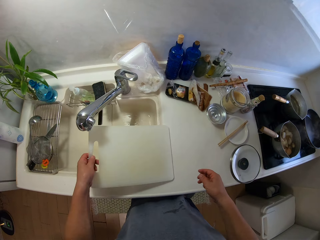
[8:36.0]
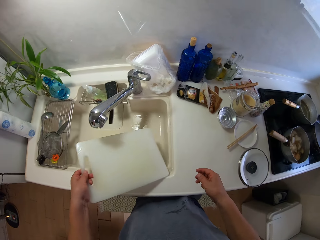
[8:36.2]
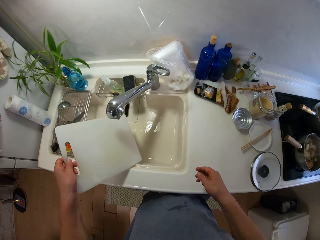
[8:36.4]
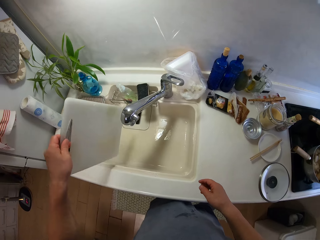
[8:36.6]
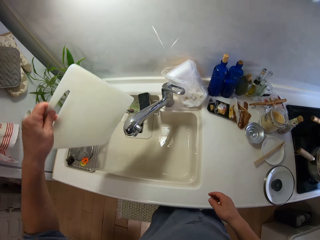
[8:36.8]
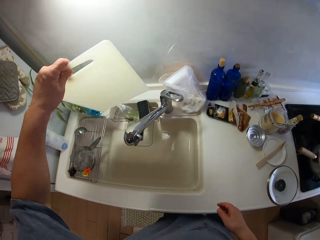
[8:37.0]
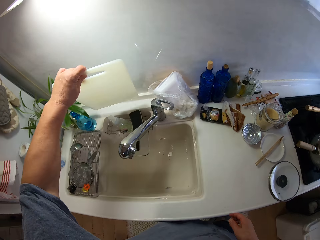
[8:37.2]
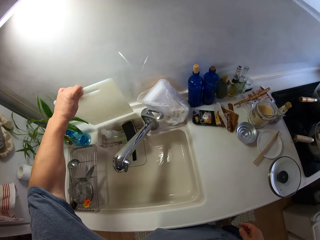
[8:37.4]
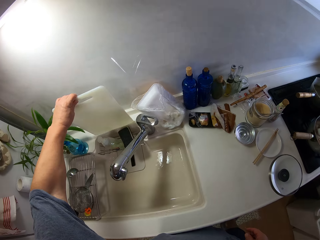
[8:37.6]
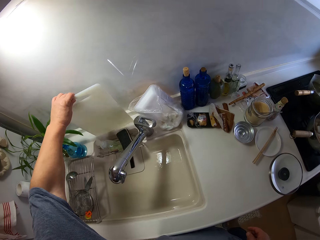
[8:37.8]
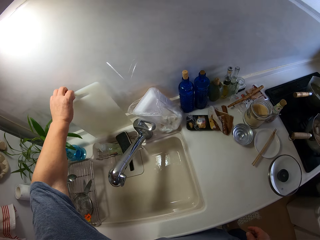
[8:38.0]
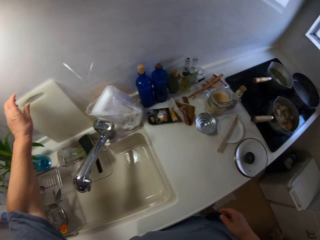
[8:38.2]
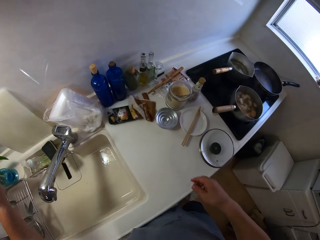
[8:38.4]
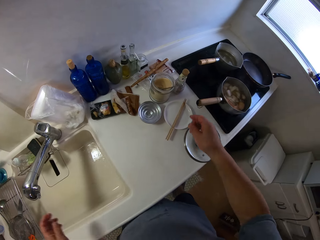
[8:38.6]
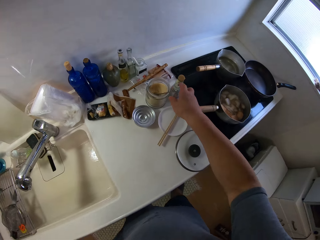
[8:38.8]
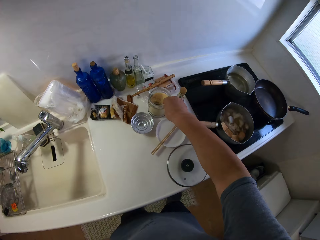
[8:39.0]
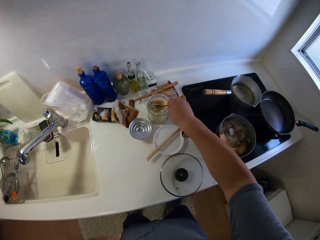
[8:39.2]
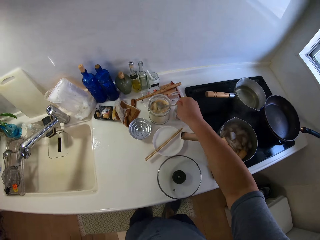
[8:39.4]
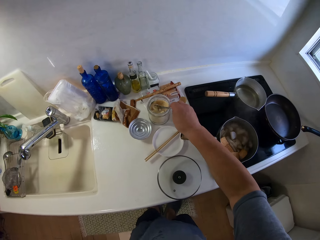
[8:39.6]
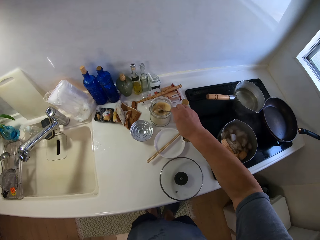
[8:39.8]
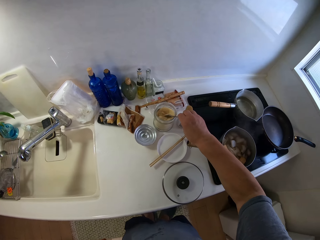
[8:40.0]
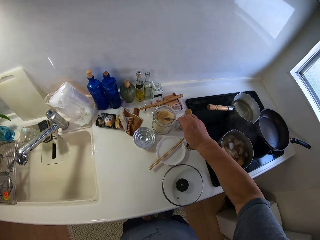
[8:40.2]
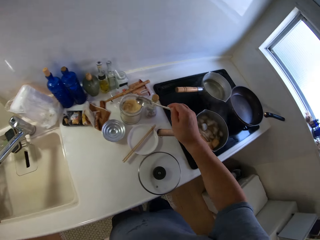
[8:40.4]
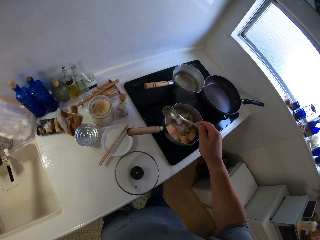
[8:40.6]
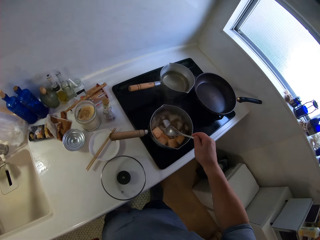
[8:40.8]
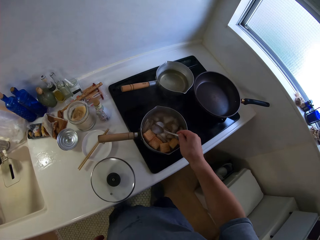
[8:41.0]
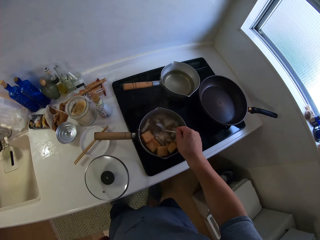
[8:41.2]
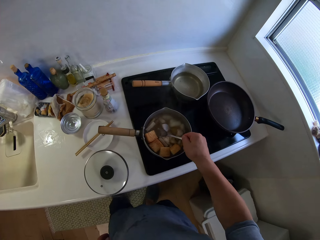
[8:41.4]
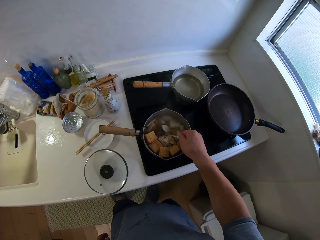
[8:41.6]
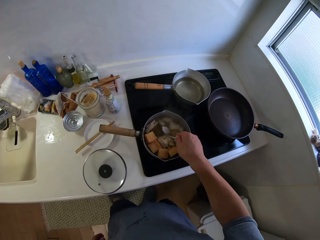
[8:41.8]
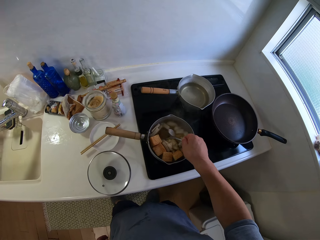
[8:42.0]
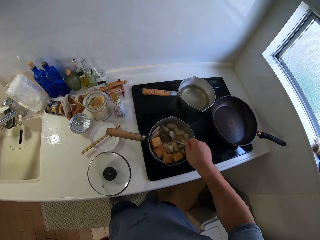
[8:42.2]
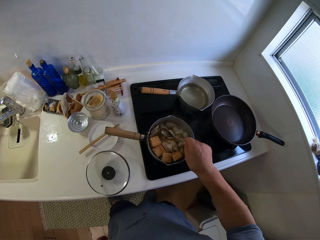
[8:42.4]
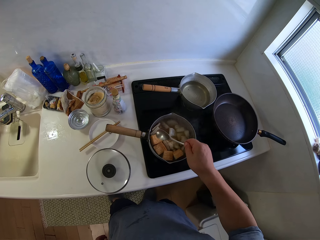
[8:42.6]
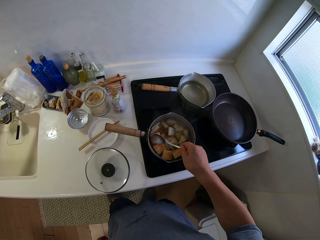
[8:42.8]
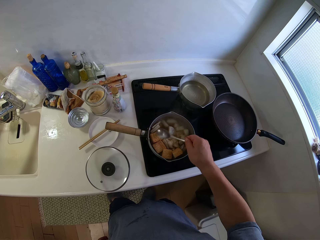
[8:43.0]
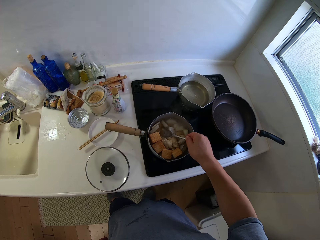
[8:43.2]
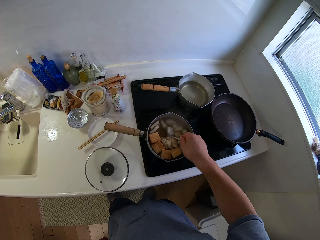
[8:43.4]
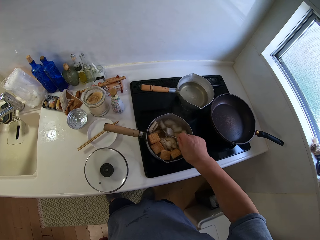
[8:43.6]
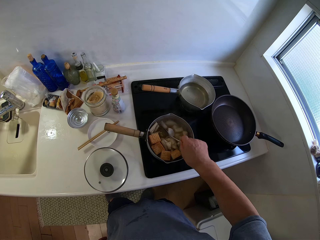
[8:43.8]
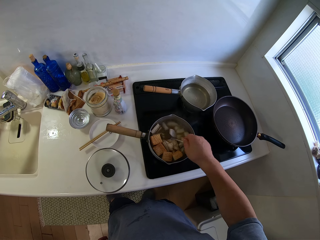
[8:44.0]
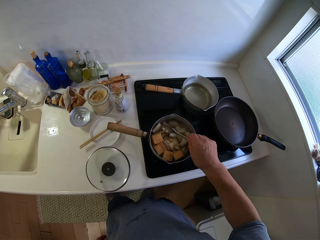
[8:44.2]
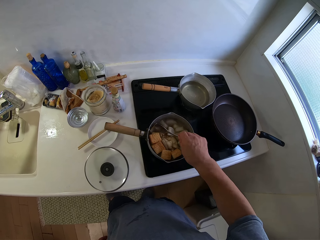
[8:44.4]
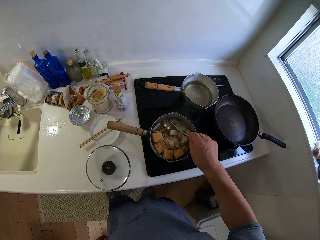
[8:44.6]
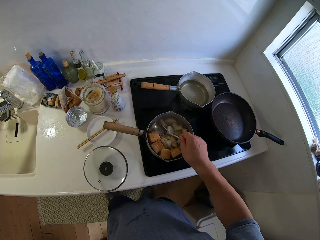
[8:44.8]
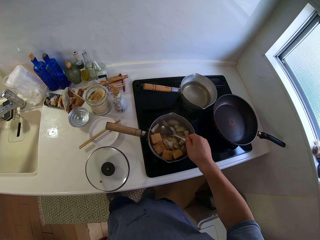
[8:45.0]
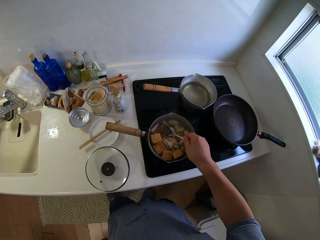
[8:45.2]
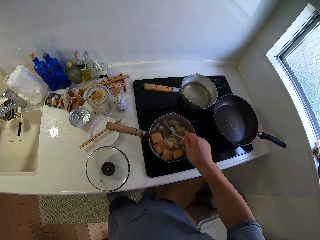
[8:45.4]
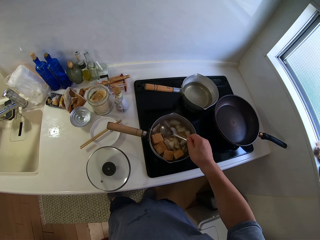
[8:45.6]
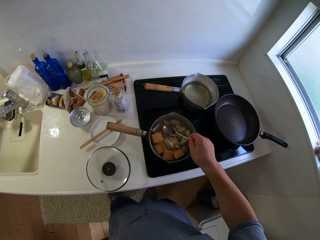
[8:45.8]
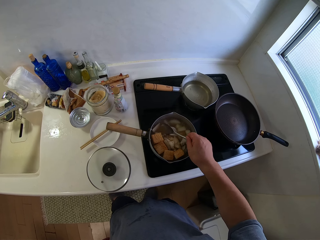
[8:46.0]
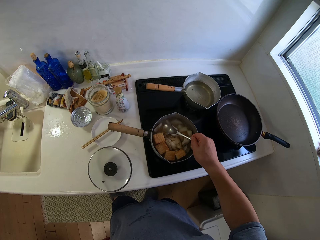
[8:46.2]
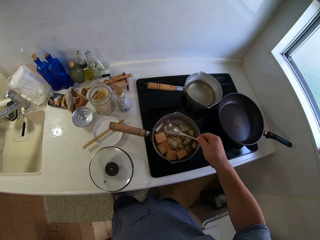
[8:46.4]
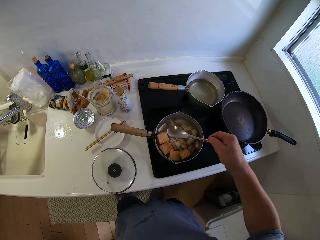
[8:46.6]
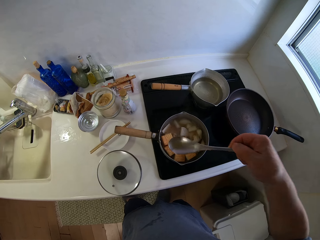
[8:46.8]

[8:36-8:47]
The camera wearer picks up the chopping board from the slab with his left hand. He leans the chopping board on the wall beside the sink. He shakes a spoon in a jar. He picks up the spoon from a glass container on the slab with his right hand. He dips the spoon in the cooking pot. He stirs the food in the pot with the spoon in his right hand. He scoops some liquid from the pot of food on the cooker with the spoon.

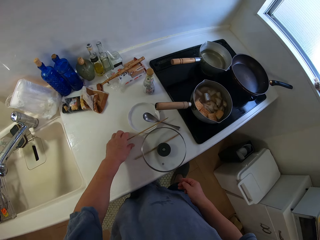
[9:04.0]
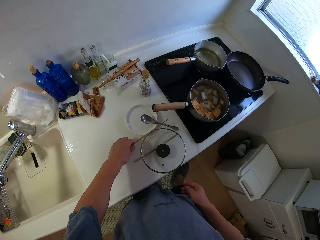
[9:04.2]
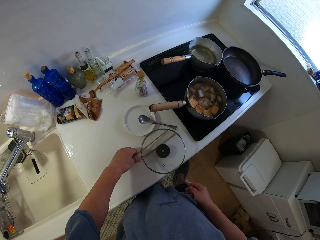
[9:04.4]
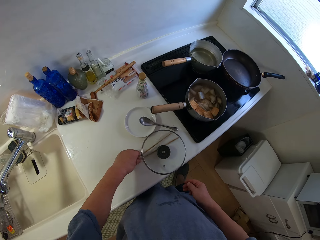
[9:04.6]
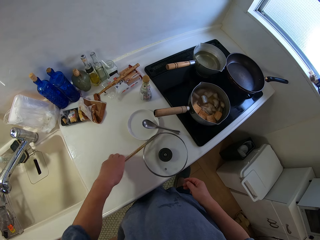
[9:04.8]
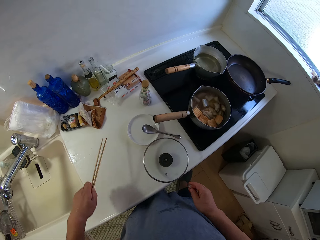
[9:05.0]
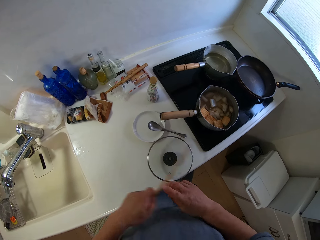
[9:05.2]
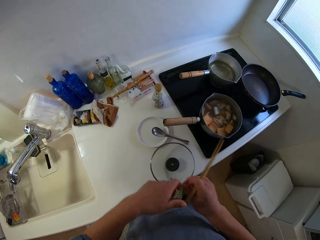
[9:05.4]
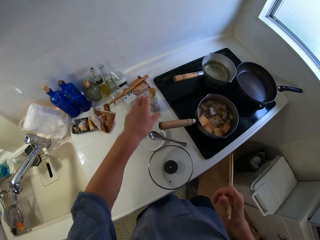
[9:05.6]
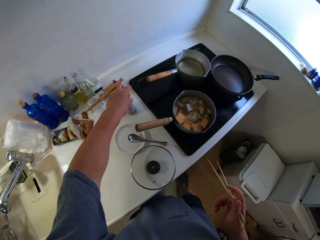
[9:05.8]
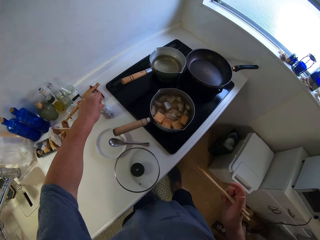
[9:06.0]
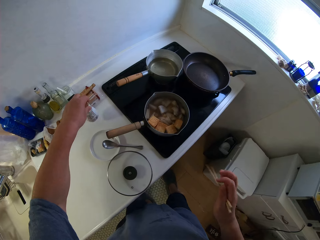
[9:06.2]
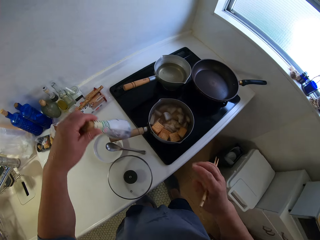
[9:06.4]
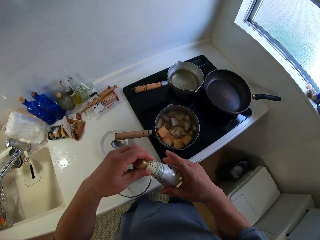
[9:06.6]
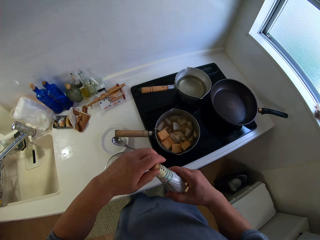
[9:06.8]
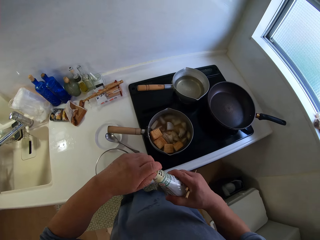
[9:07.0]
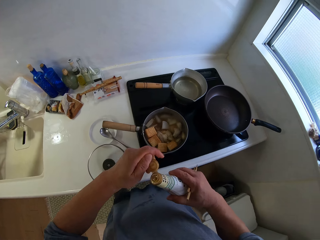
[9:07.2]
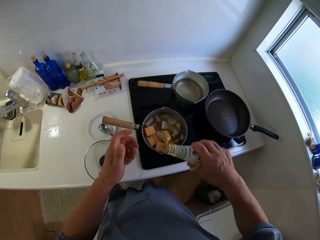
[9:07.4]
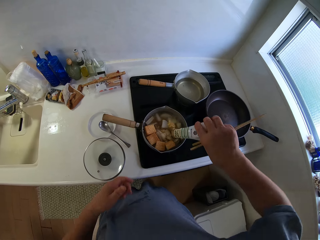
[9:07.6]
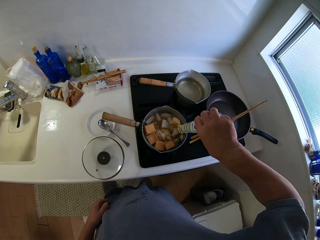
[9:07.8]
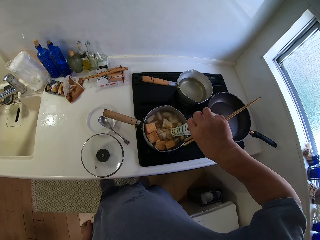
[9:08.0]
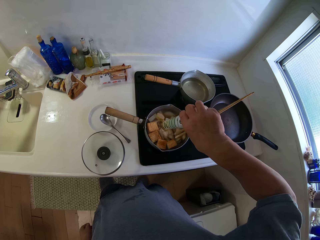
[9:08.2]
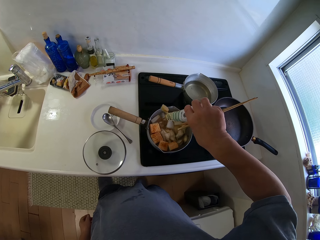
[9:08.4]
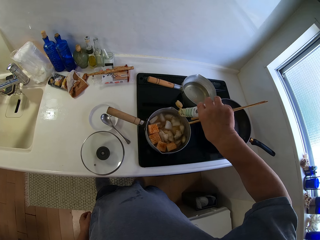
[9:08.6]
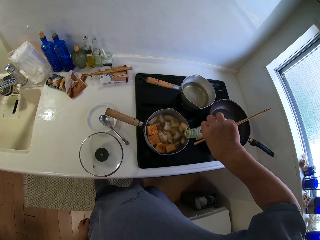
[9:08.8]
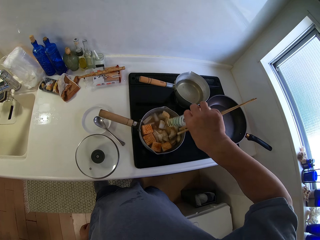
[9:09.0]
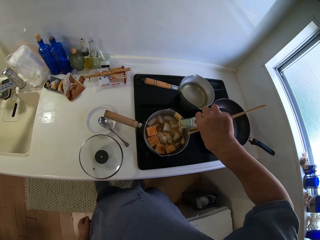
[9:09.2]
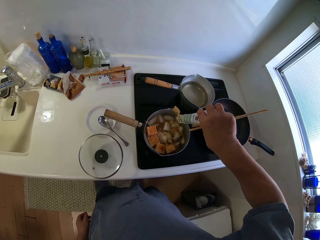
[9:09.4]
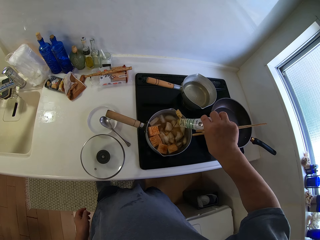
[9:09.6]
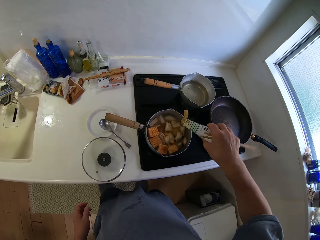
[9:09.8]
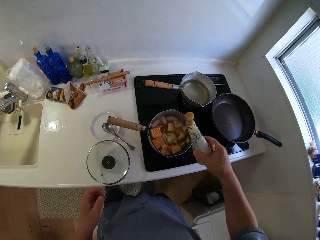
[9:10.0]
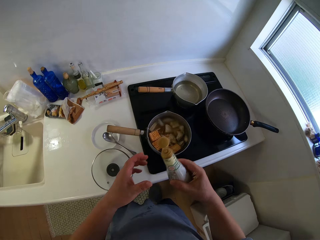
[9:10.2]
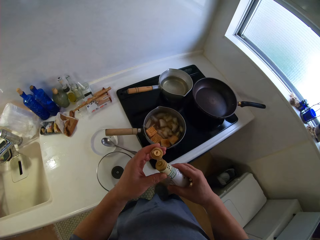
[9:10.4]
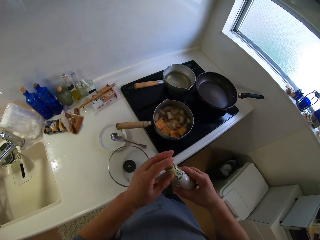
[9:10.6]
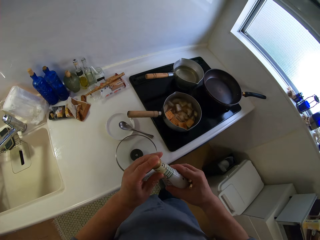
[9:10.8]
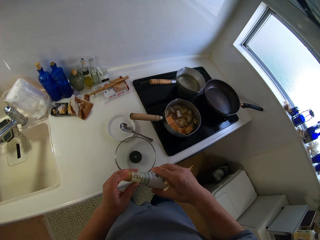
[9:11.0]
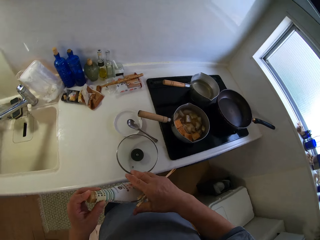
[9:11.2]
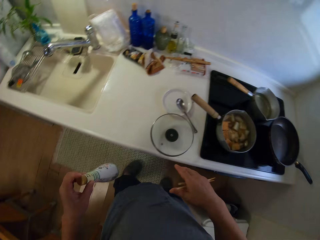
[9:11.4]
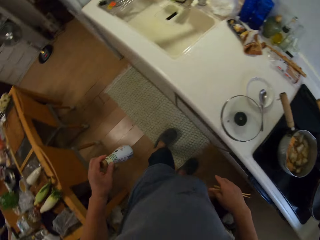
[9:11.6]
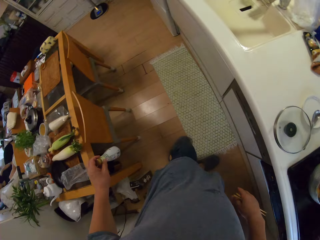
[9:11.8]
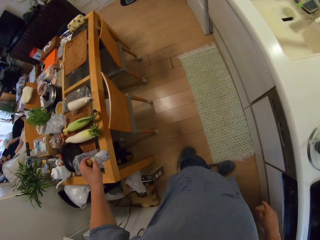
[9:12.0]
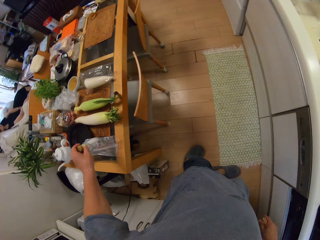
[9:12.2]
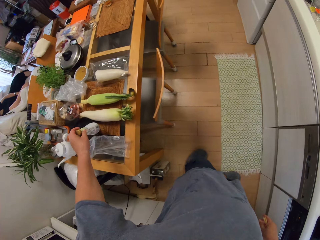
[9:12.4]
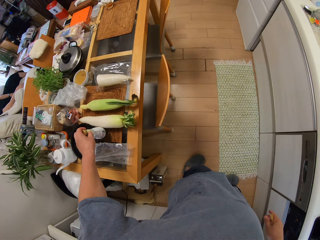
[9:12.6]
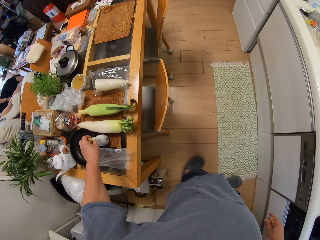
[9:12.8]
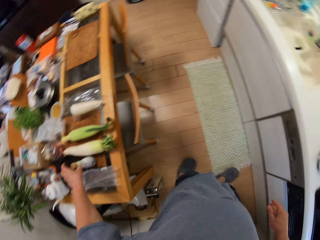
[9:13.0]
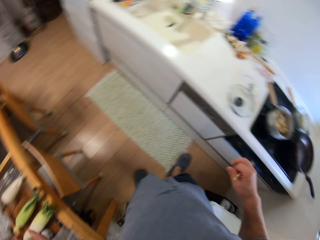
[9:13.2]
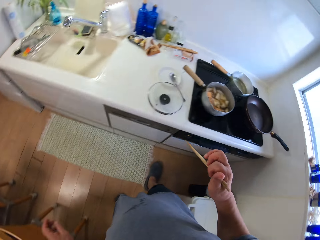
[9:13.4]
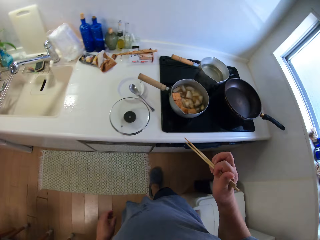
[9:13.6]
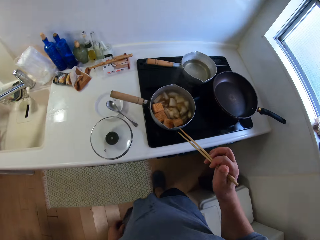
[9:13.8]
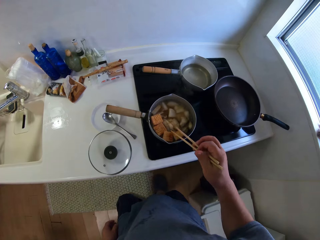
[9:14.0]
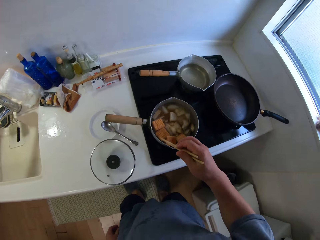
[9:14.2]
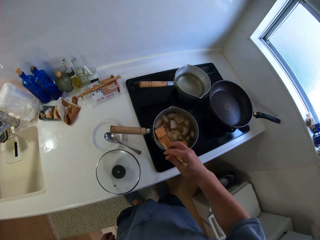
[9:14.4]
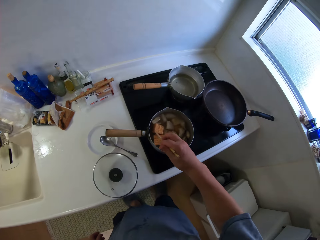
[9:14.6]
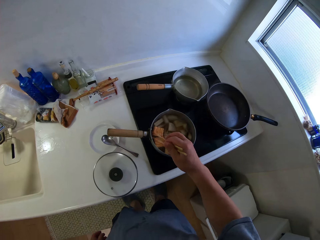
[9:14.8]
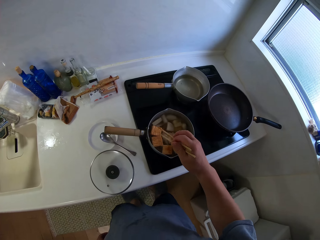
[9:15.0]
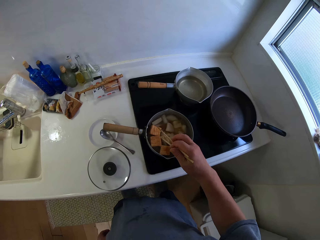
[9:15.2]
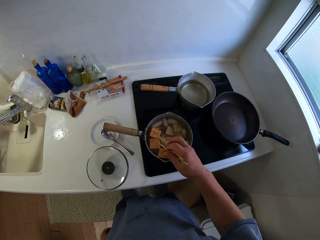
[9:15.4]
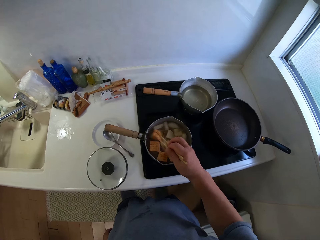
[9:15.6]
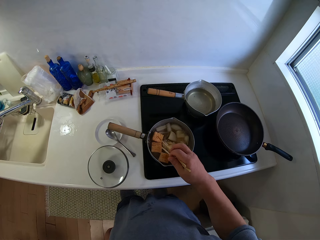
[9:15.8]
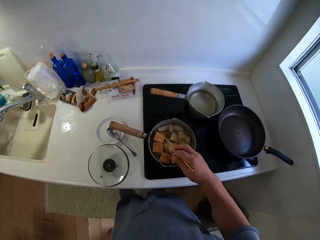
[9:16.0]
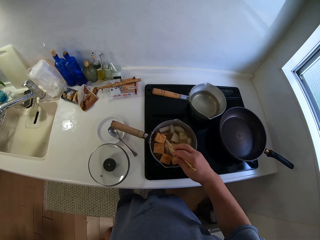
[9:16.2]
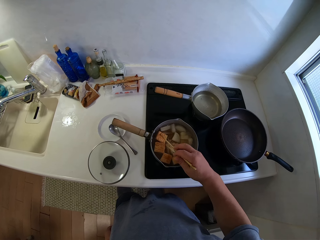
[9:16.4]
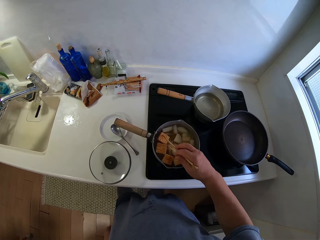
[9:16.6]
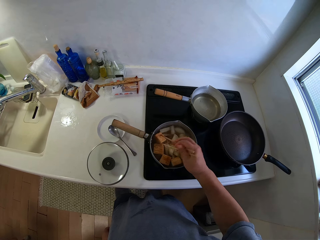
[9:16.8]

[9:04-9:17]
The camera wearer picks up the chopsticks from the slab with his left hand. He holds the chopsticks. He passes the chopsticks to his right hand. He picks up a bottle container from the slab with his left hand. He opens the bottle container with his left hand. He pours palm oil from the bottle container into the pot of food. He covers the bottle container with his left hand. He turns around and moves around the kitchen. A woman sits on the couch. The camera wearer drops the bottle container on the table. He turns around and moves around the kitchen. He stirs the food with the chopsticks in his right hand.
